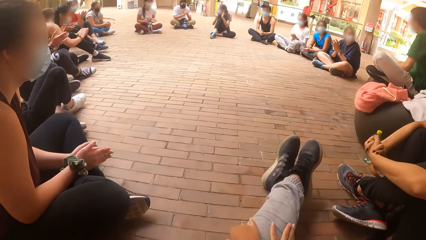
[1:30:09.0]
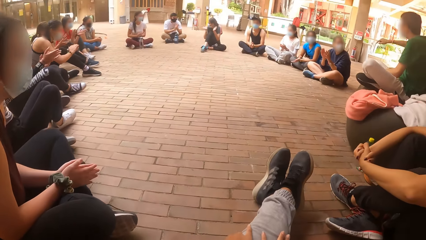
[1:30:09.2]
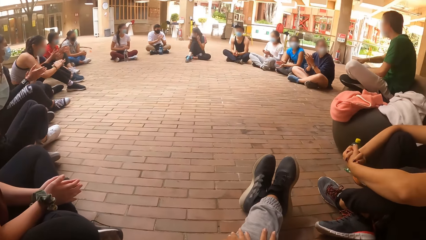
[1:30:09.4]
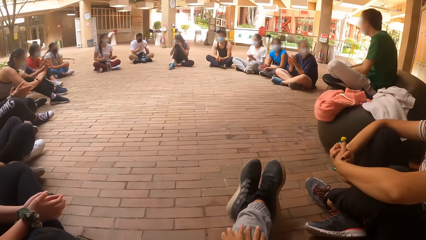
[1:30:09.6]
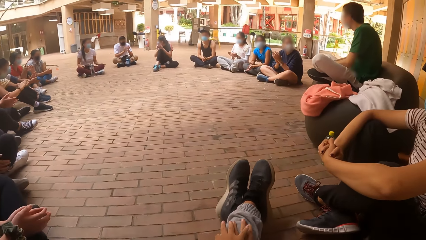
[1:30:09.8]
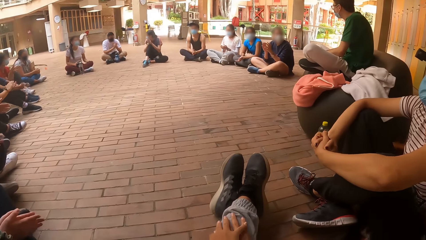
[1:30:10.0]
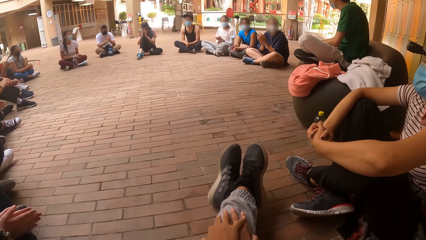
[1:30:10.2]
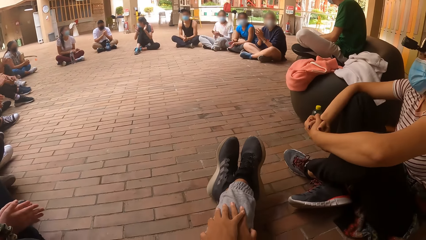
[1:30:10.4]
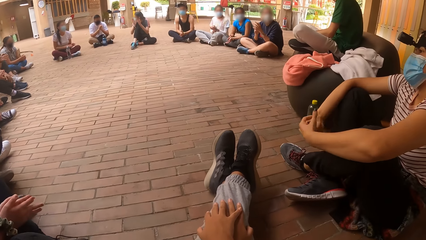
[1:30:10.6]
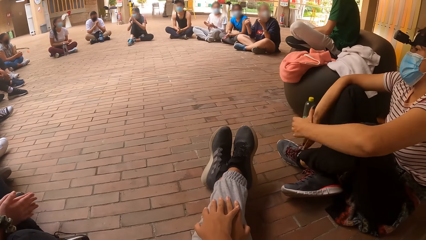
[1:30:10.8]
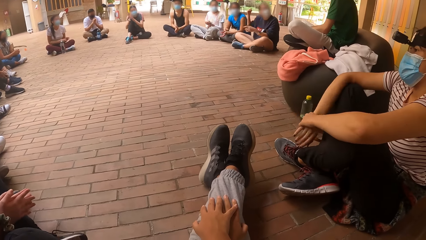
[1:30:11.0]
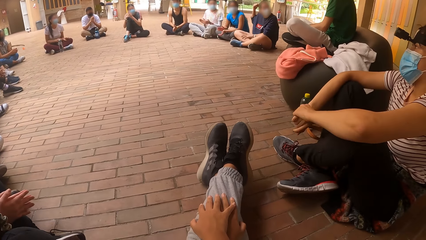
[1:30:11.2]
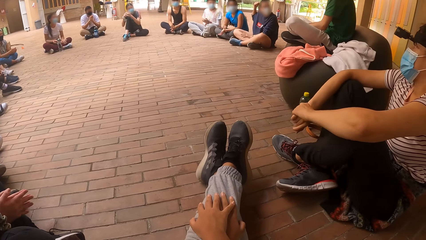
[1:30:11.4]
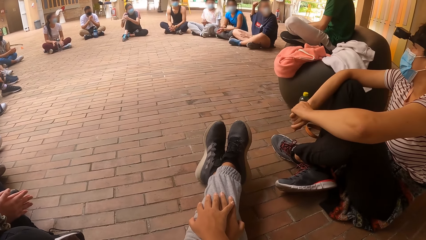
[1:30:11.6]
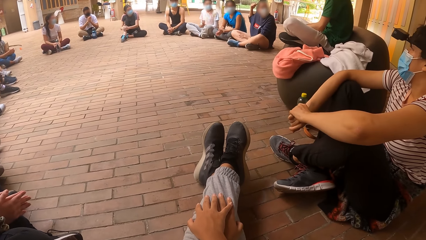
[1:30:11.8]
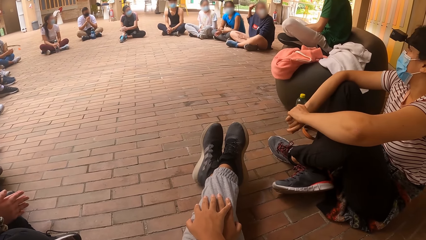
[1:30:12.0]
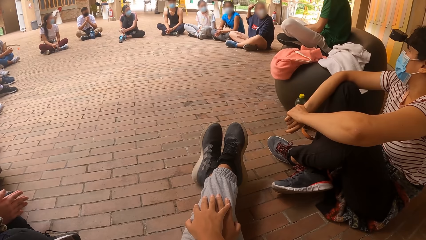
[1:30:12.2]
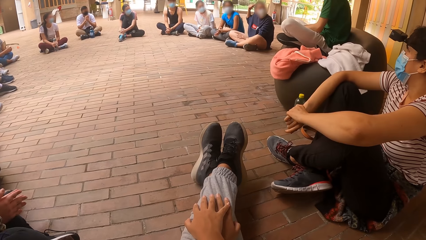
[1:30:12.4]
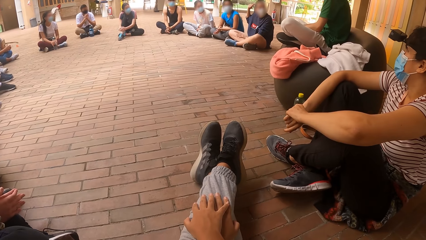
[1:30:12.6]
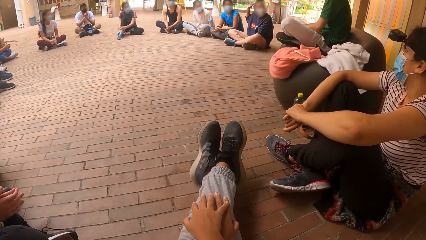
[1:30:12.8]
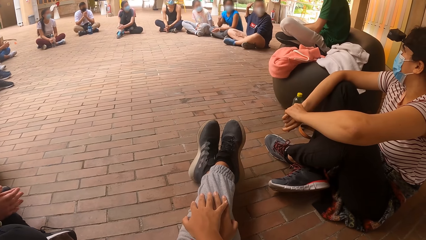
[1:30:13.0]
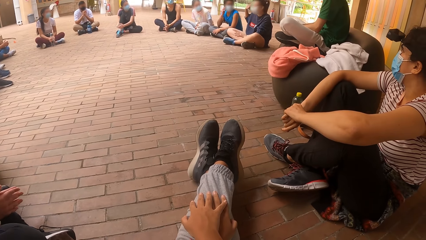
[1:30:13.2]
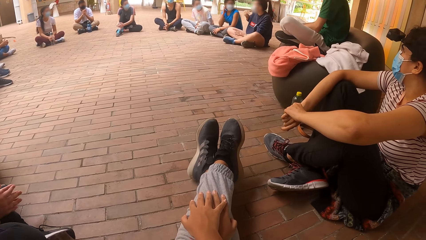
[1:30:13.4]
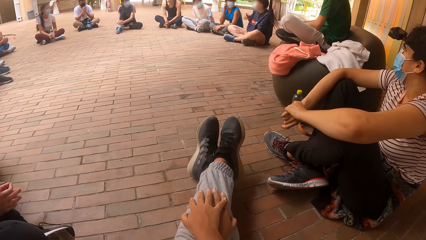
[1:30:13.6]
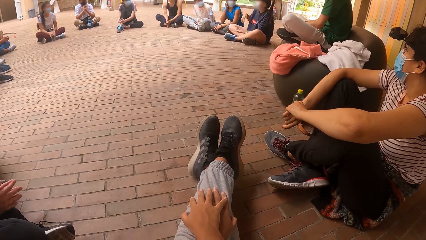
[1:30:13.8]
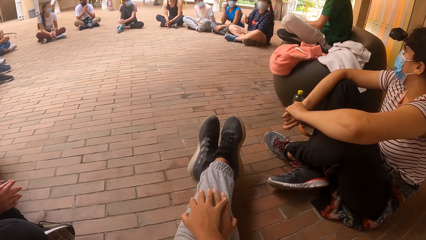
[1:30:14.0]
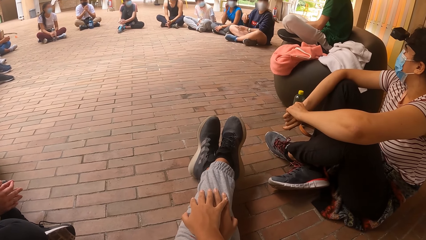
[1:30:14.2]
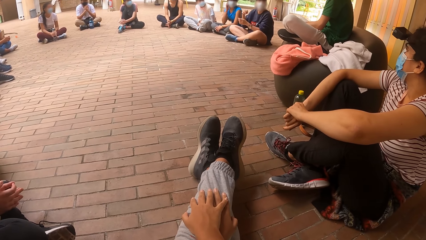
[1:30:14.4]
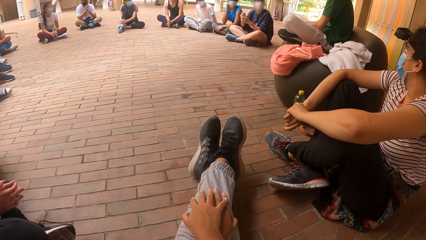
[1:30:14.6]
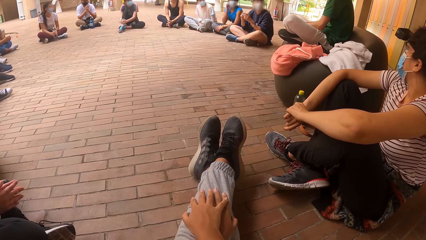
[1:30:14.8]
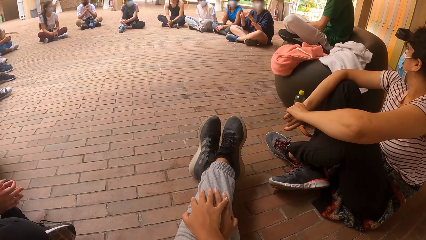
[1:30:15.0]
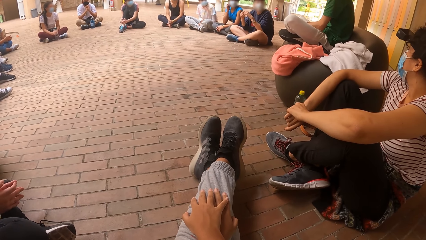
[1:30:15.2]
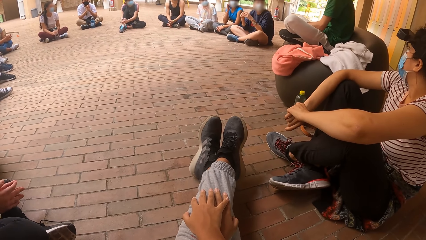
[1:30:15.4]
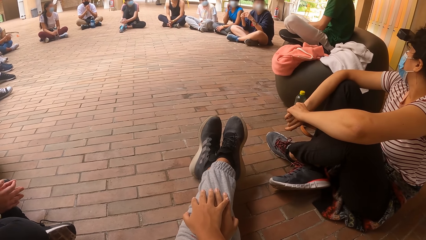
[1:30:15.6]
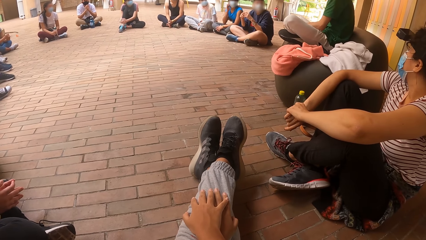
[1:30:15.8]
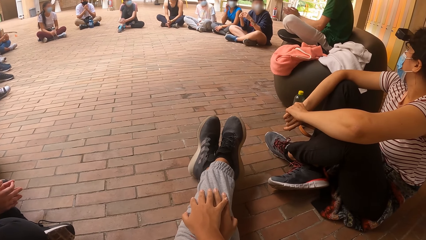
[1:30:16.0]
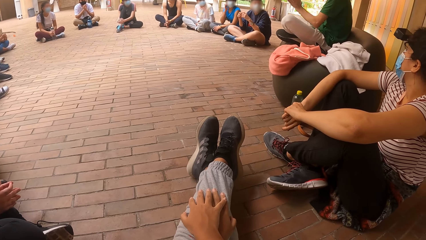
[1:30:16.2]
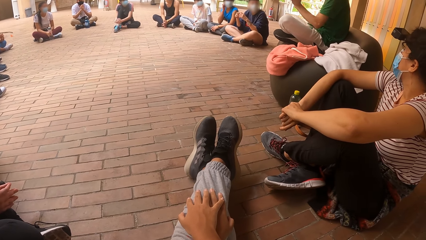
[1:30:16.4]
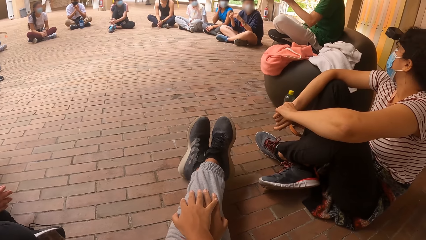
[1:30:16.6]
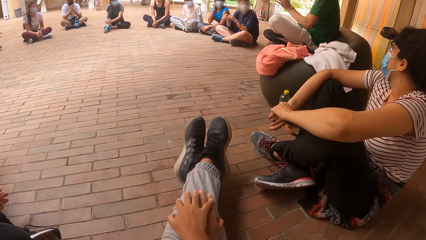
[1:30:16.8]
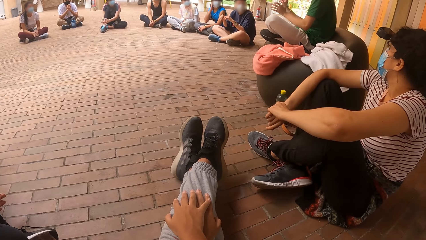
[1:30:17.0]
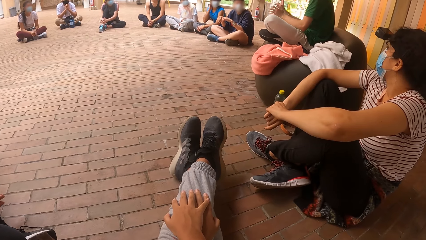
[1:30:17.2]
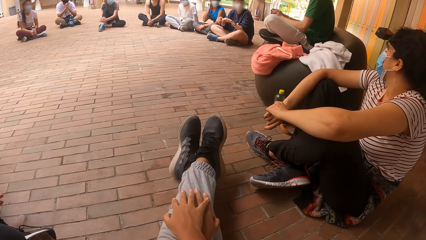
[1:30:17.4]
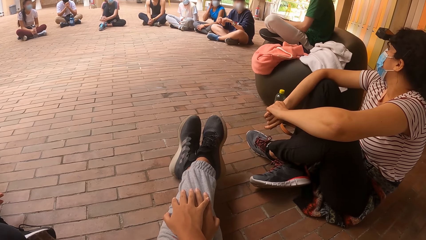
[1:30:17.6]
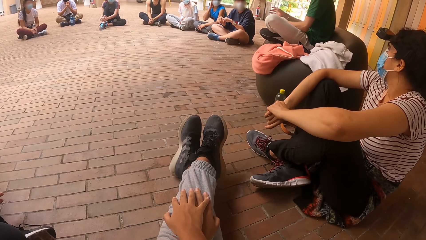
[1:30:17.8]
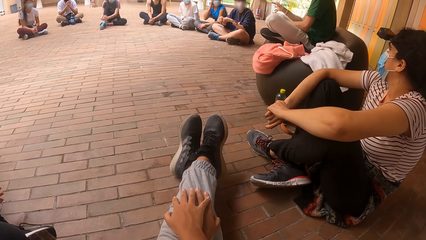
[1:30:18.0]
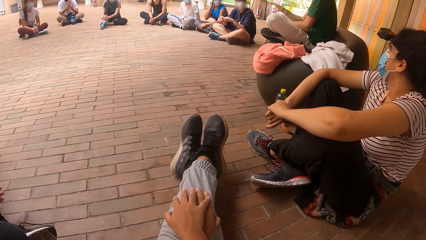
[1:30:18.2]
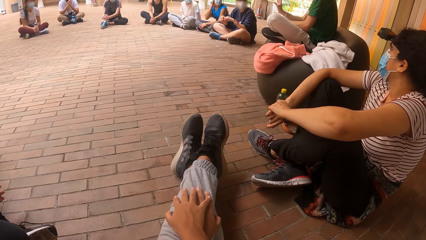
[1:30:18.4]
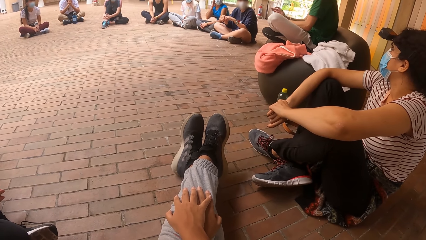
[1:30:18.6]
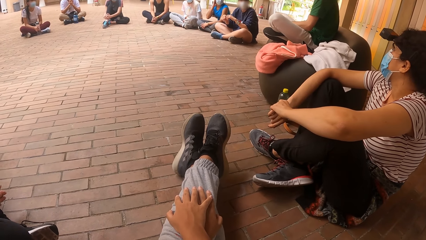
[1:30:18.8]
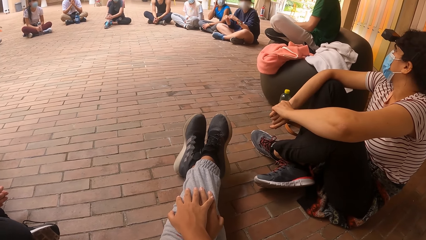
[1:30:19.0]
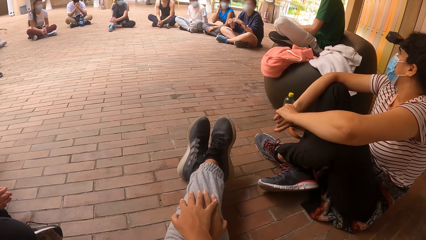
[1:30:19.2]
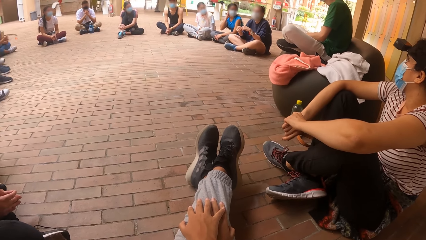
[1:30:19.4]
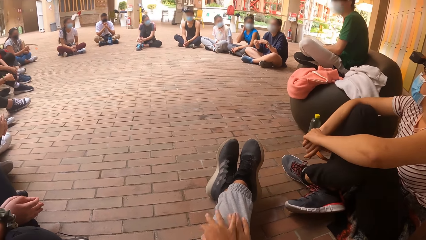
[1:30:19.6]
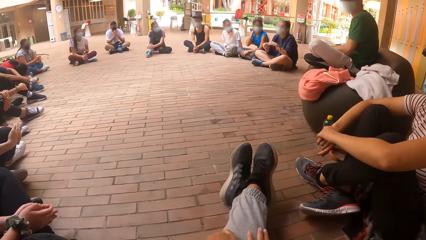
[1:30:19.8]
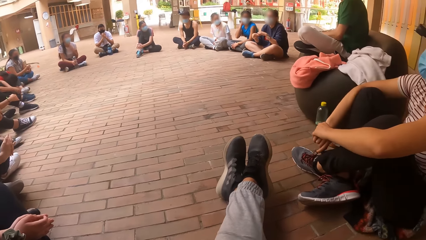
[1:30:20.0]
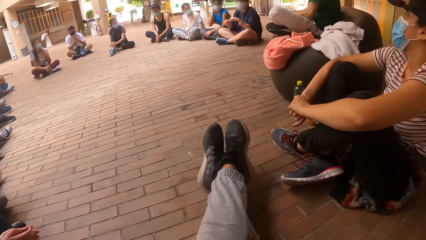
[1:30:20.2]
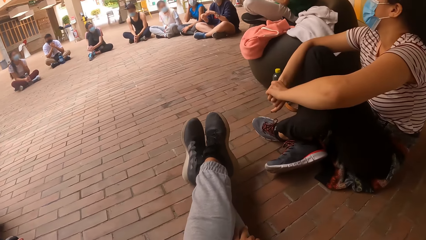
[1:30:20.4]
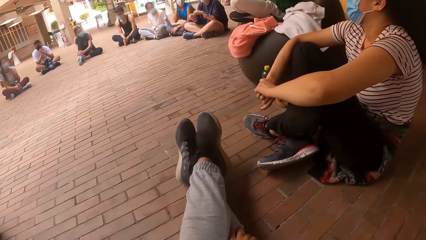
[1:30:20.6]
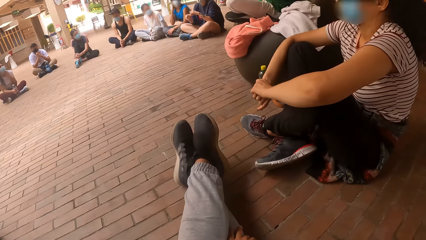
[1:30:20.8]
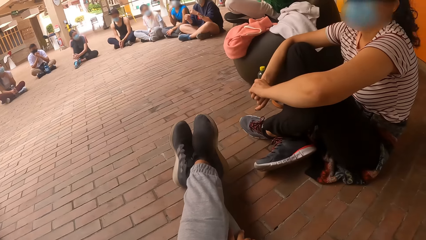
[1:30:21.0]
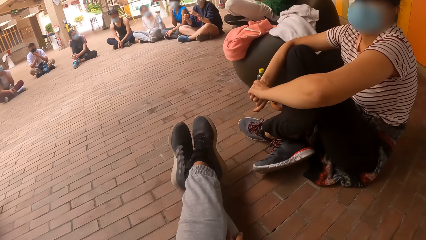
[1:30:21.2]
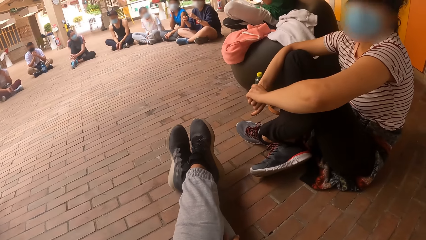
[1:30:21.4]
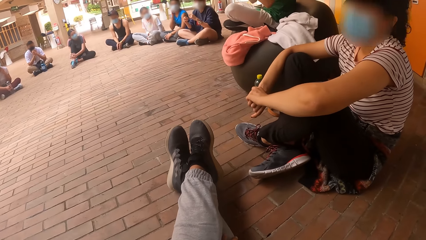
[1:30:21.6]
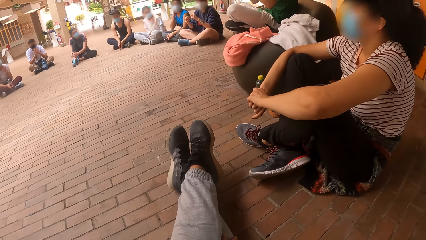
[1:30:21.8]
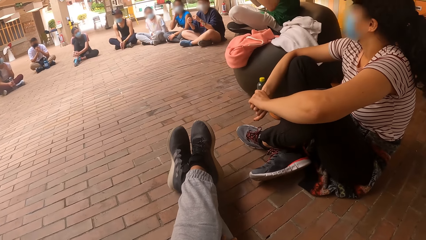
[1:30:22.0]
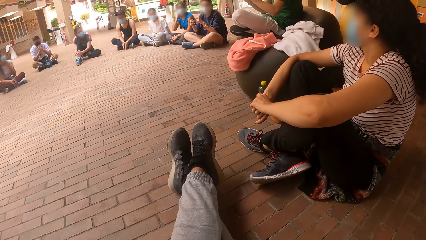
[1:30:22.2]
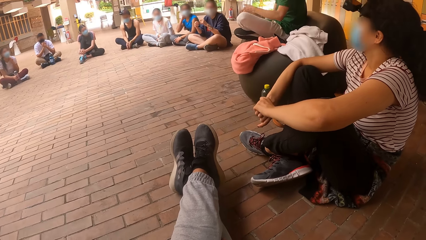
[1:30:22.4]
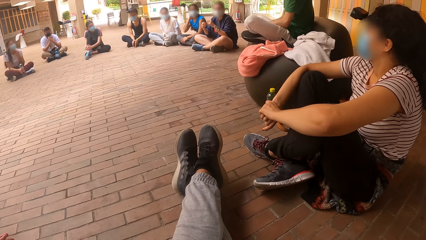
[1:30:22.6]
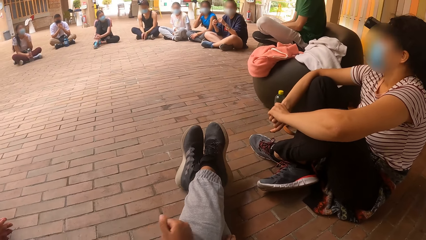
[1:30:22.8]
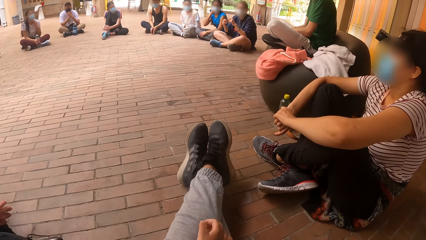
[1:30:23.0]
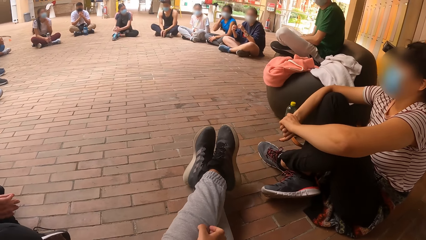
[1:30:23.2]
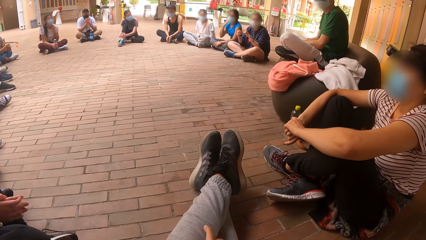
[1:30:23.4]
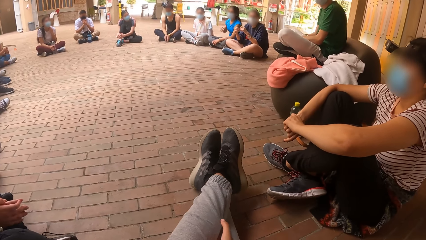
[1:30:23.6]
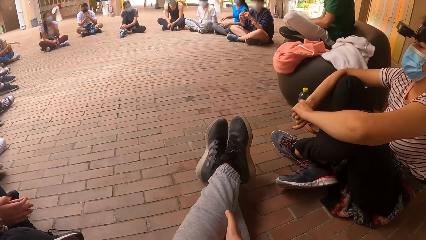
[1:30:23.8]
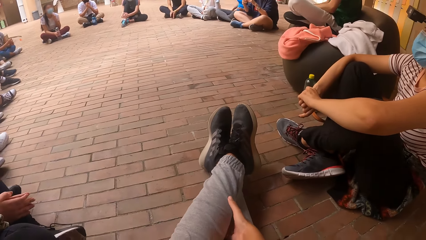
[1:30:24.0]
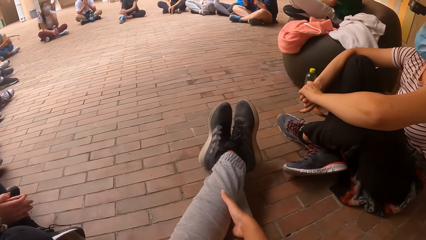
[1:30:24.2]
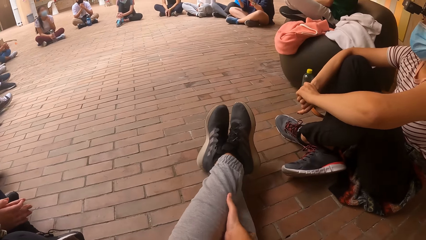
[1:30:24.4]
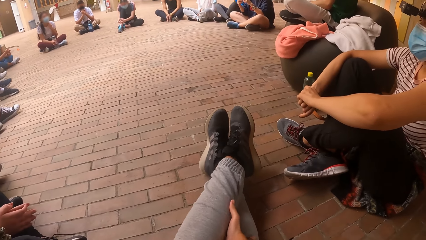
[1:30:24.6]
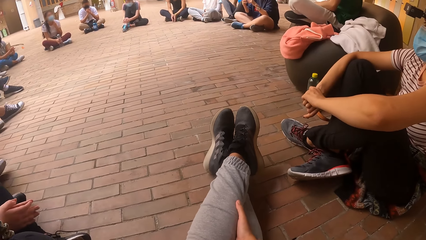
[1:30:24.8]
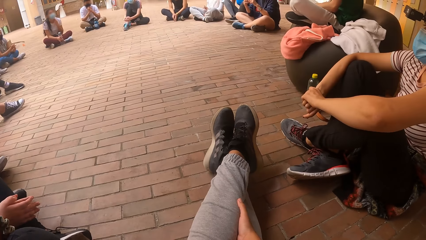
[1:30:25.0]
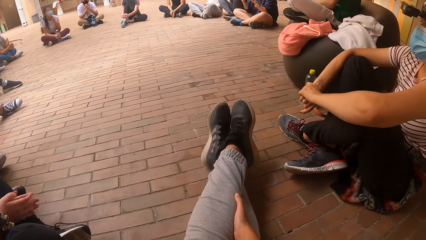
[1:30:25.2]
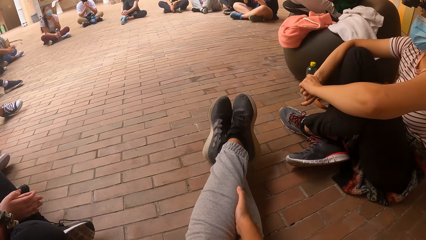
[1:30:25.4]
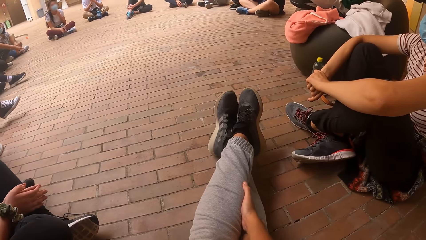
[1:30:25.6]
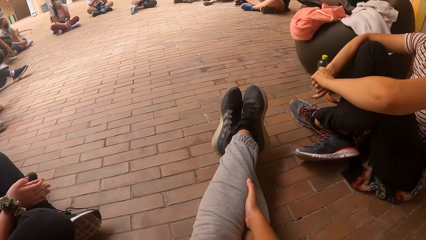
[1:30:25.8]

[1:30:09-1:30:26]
A man interacts with a woman. Another woman claps her hands. The man claps his hands. Another woman claps her hands. Another woman claps her hands. Another woman claps her hands. Another woman claps her hands. The last woman scratches her neck.
